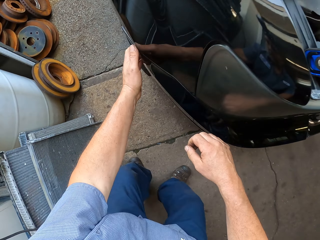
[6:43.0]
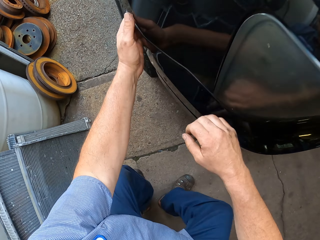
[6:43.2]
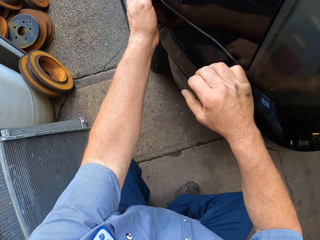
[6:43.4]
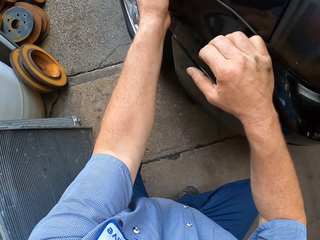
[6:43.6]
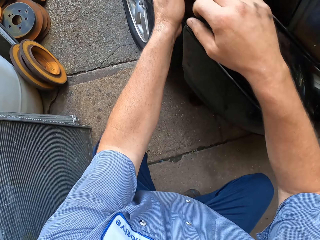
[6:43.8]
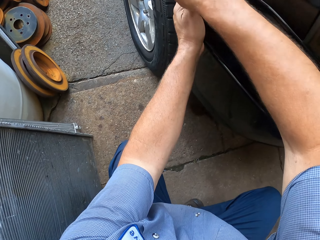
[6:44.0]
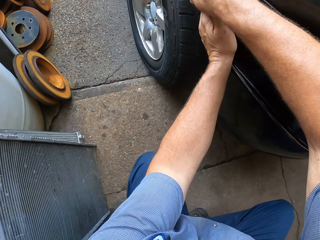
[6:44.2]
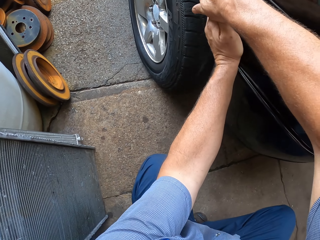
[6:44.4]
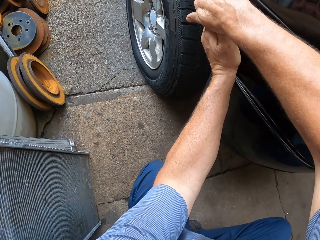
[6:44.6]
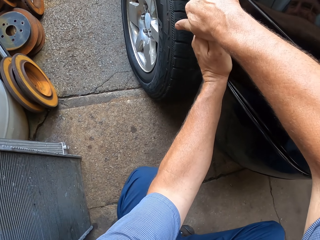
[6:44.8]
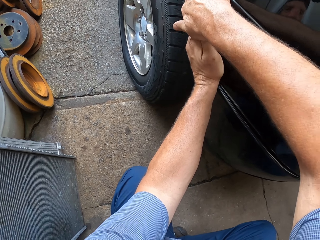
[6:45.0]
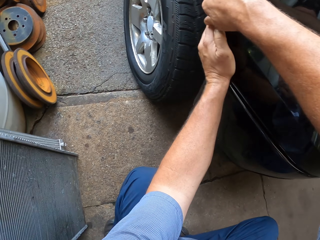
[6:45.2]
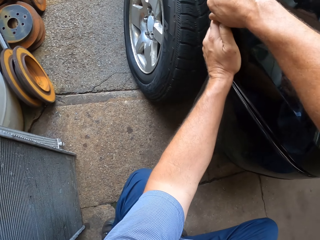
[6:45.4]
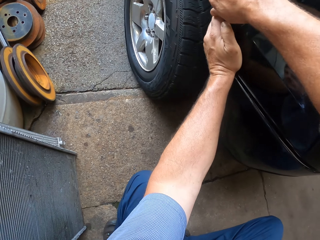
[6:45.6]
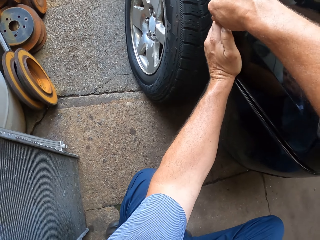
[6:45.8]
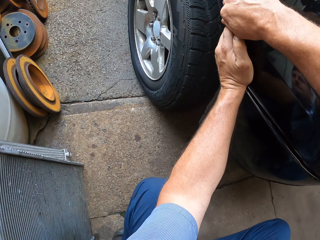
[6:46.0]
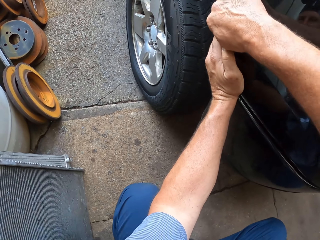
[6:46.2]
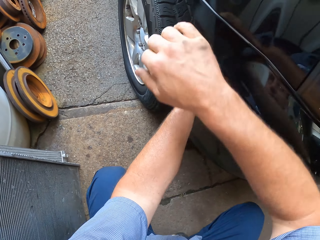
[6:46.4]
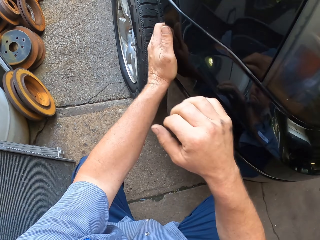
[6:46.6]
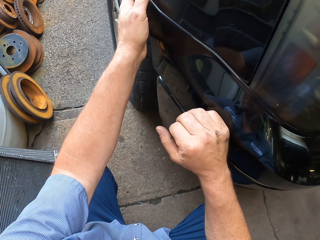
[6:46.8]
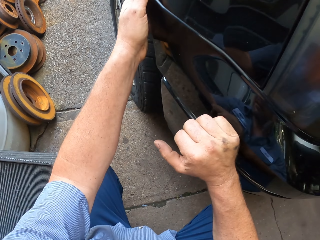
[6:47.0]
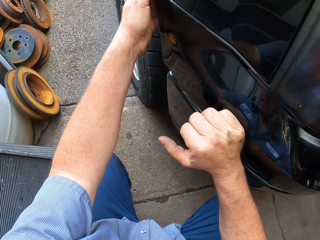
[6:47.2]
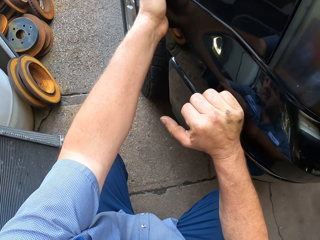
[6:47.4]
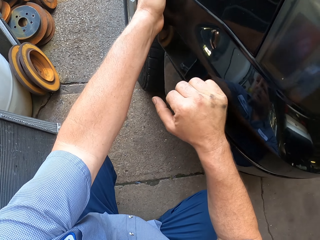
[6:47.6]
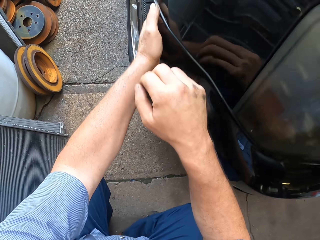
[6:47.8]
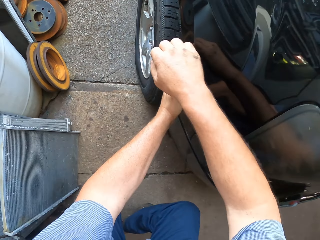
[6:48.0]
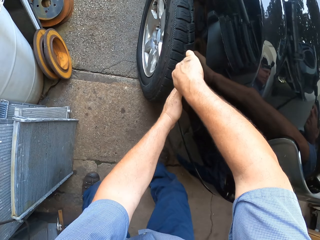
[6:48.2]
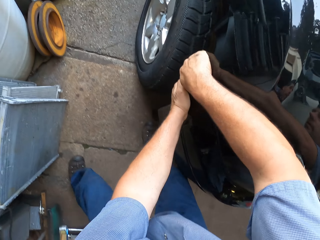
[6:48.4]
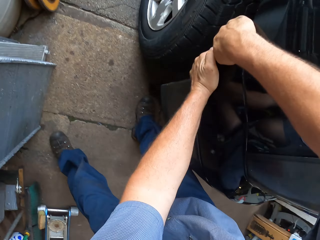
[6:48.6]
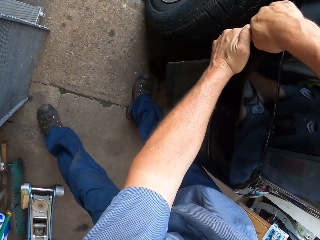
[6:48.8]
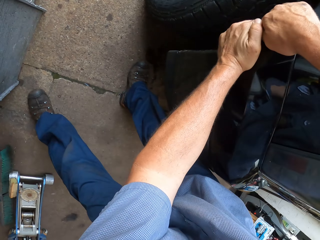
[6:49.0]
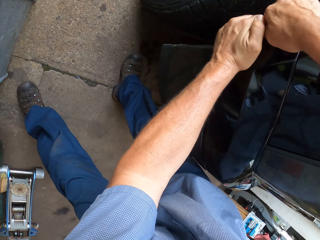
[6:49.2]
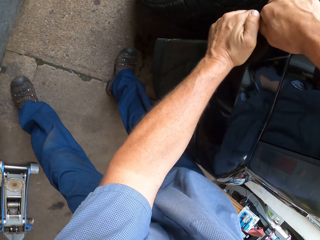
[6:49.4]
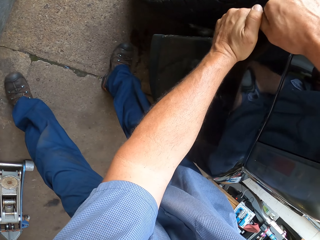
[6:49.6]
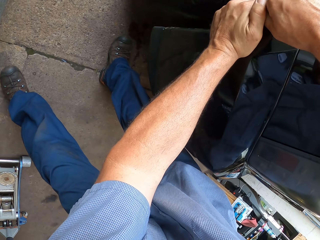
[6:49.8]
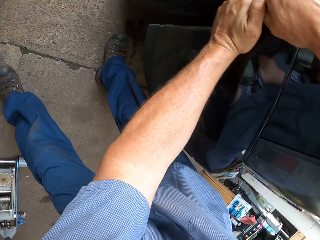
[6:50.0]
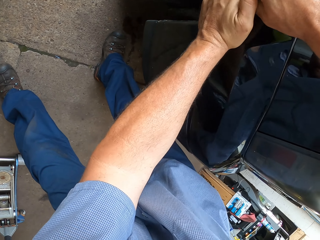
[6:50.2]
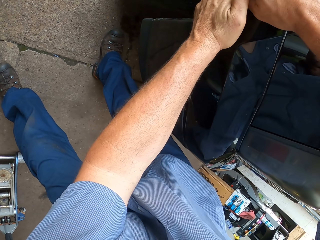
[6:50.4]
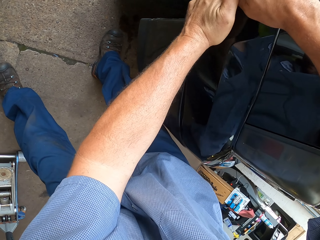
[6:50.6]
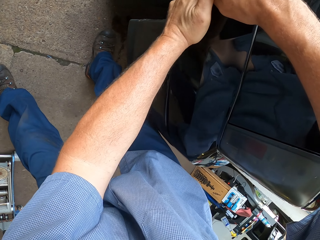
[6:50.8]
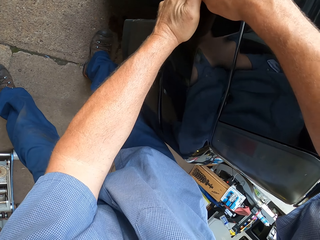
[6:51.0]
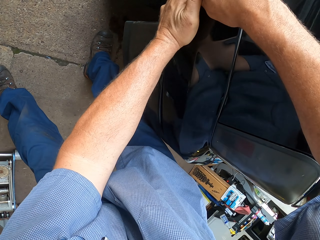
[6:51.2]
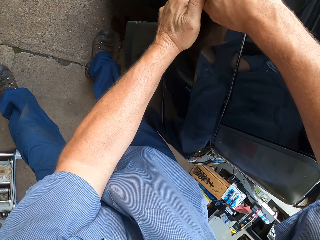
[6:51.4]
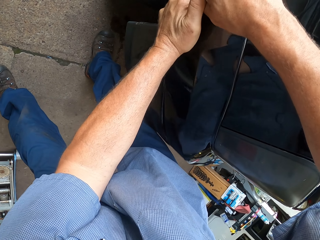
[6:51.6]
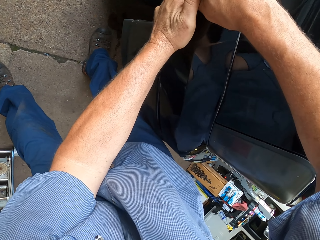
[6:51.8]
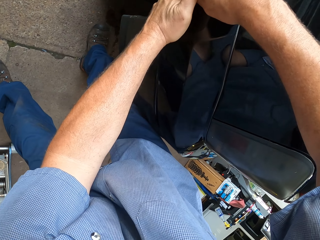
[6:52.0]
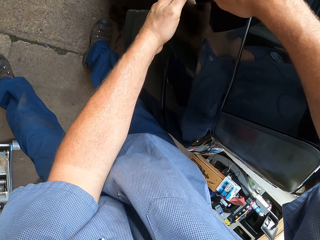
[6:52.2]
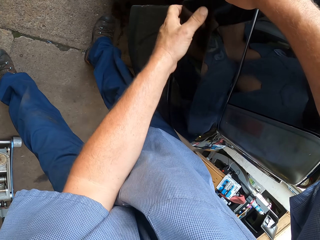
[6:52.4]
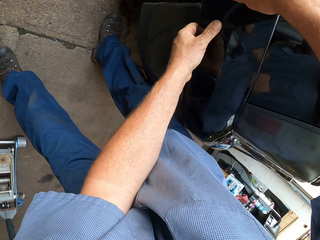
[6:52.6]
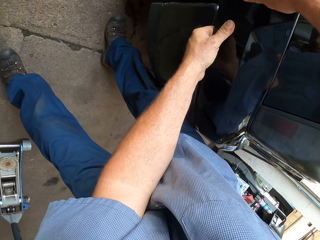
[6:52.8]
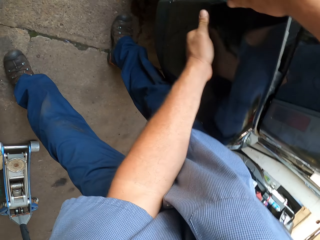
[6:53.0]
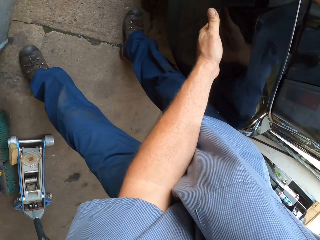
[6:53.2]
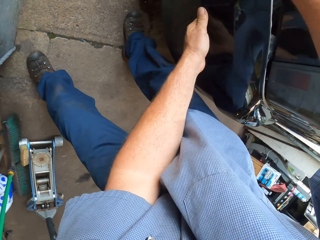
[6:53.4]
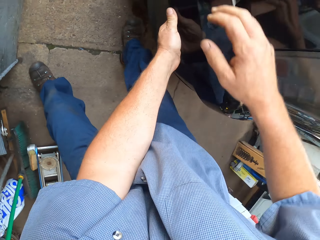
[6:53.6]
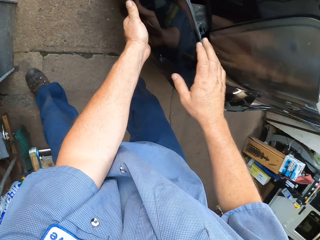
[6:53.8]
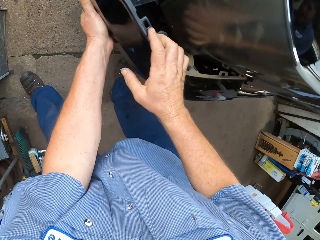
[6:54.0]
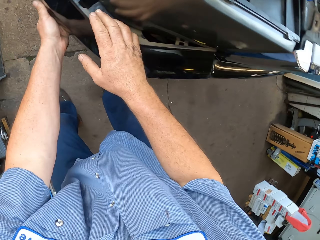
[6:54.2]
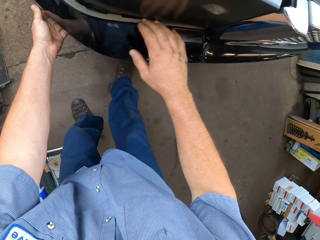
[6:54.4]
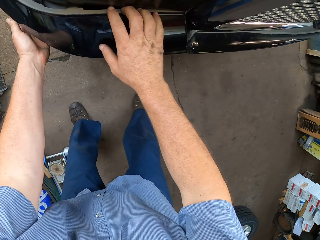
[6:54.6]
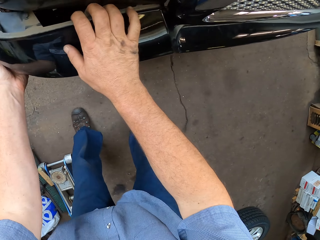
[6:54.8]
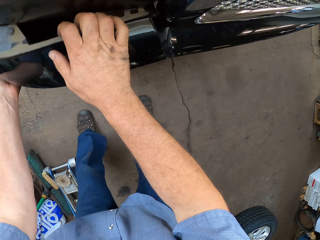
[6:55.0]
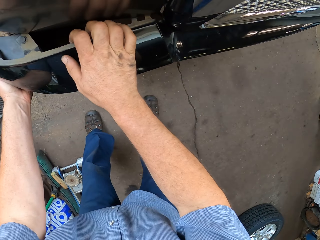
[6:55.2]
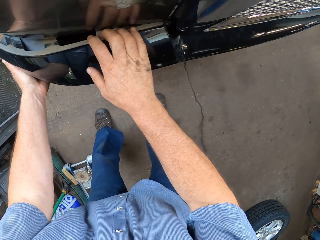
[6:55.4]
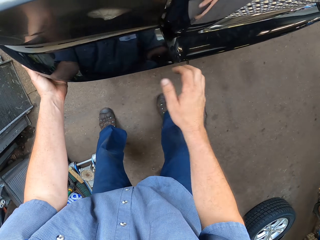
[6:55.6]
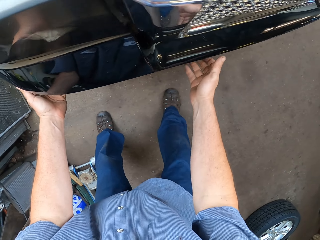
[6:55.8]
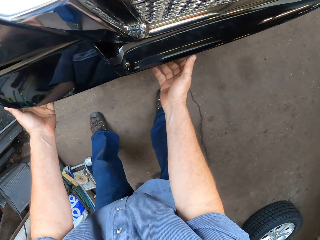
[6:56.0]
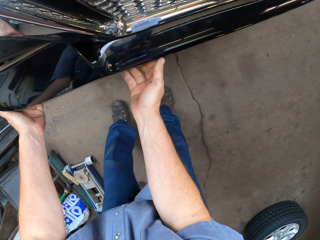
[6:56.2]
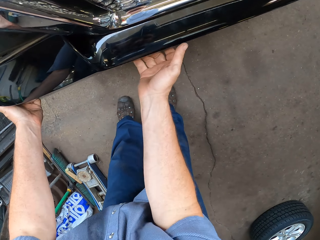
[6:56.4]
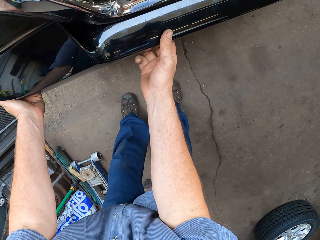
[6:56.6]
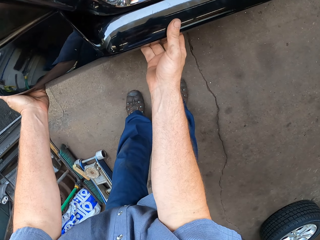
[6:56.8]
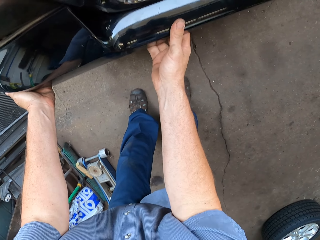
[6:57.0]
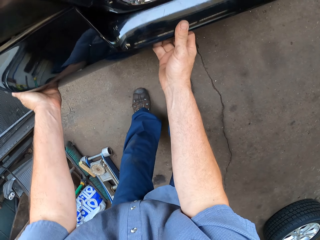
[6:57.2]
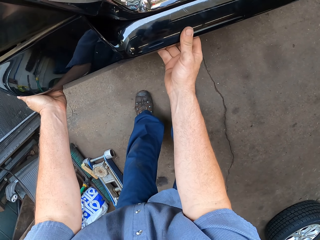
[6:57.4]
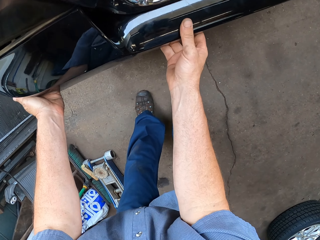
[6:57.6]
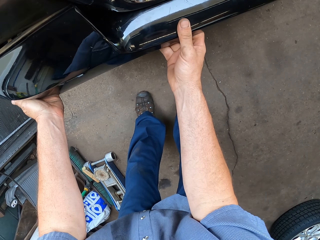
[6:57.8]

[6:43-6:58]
The camera wearer holds his shirt. He pulls a bumper with both hands. He squats down. He pulls out the bumper.

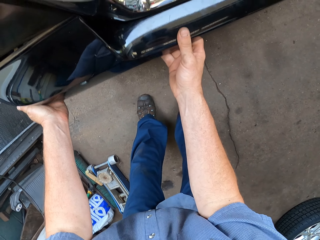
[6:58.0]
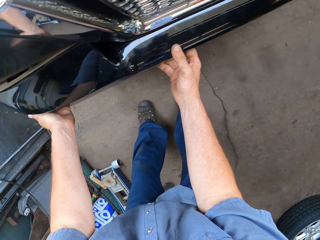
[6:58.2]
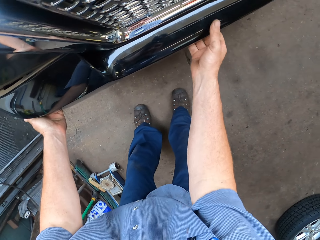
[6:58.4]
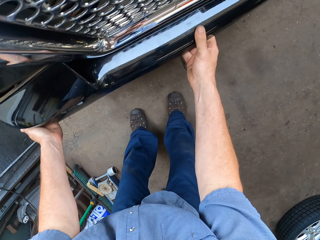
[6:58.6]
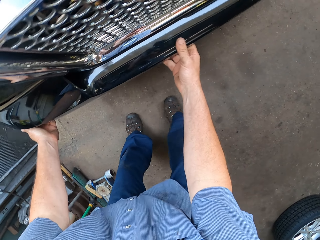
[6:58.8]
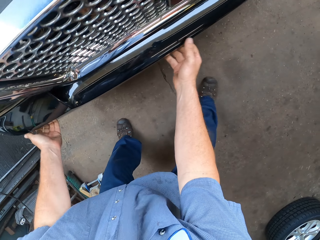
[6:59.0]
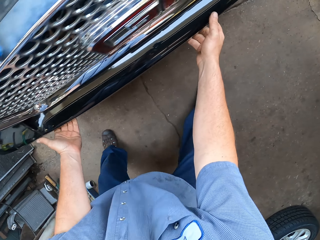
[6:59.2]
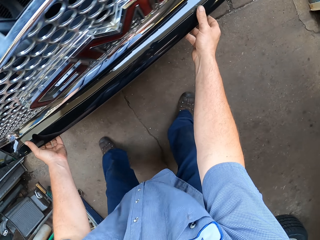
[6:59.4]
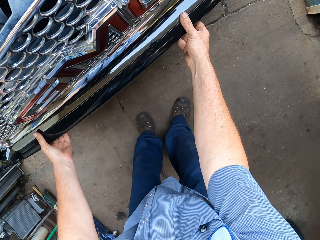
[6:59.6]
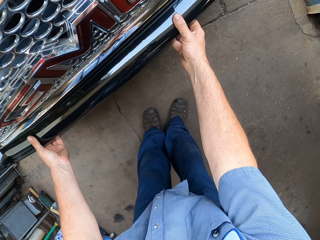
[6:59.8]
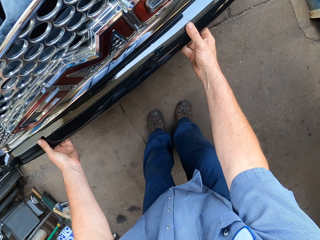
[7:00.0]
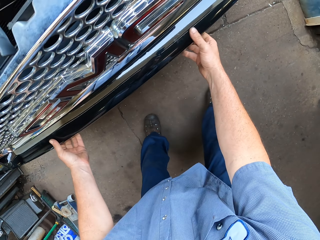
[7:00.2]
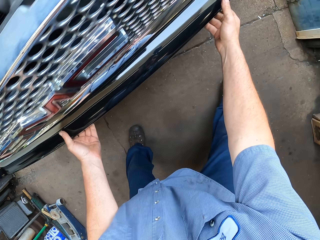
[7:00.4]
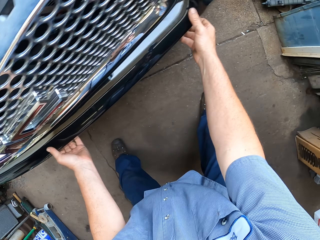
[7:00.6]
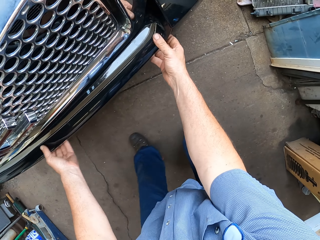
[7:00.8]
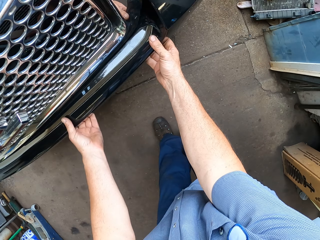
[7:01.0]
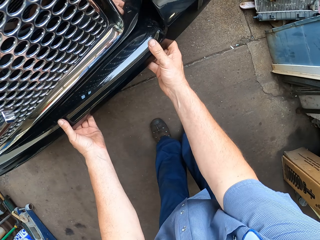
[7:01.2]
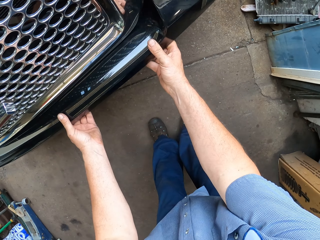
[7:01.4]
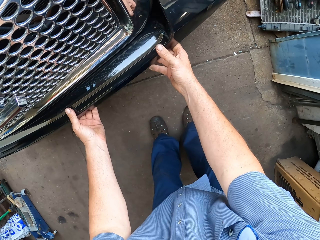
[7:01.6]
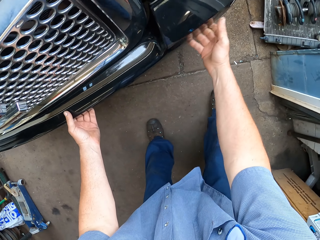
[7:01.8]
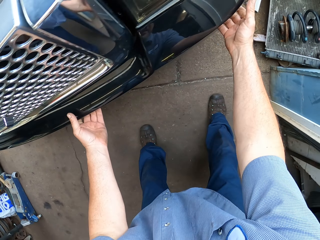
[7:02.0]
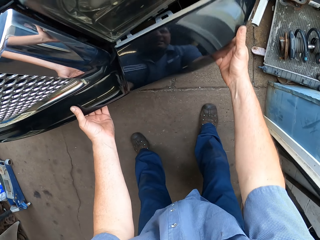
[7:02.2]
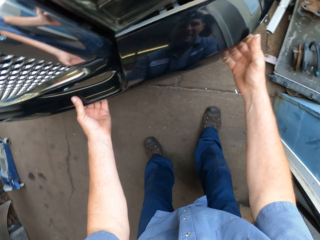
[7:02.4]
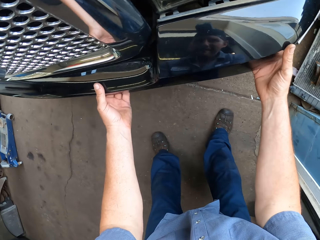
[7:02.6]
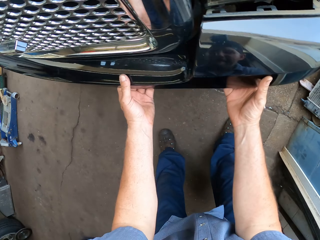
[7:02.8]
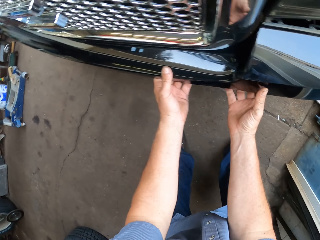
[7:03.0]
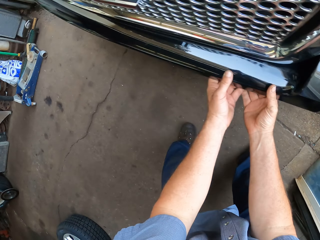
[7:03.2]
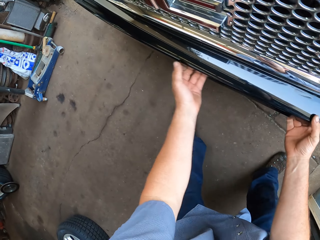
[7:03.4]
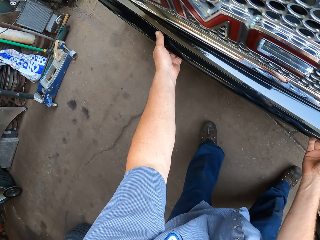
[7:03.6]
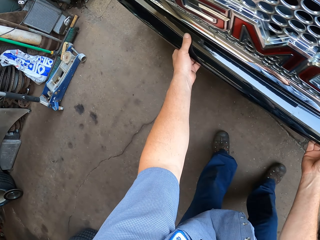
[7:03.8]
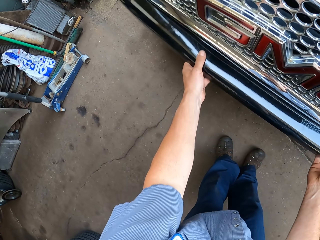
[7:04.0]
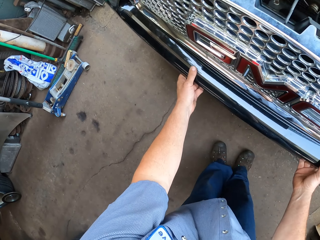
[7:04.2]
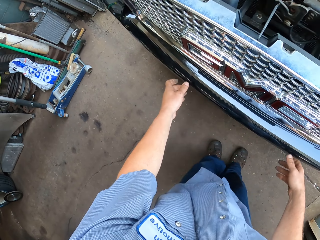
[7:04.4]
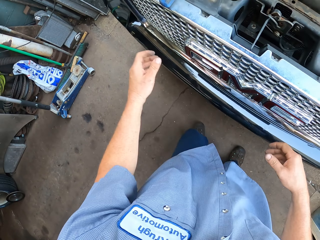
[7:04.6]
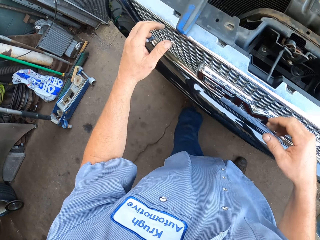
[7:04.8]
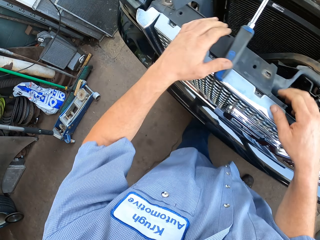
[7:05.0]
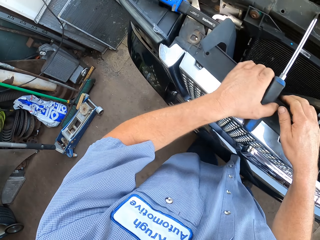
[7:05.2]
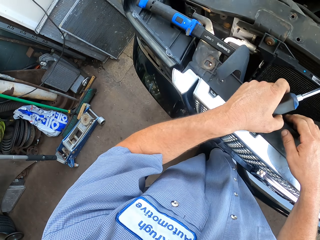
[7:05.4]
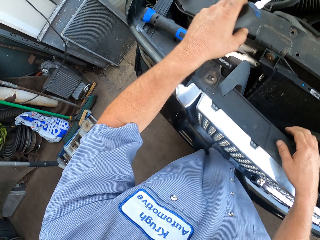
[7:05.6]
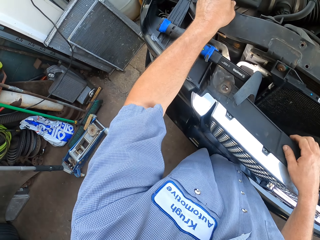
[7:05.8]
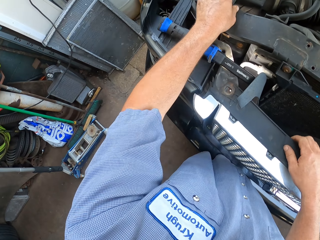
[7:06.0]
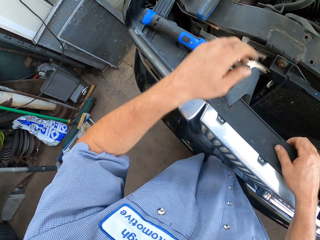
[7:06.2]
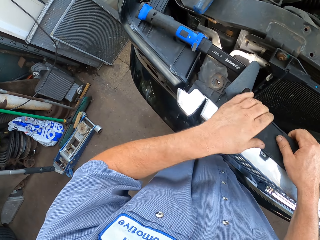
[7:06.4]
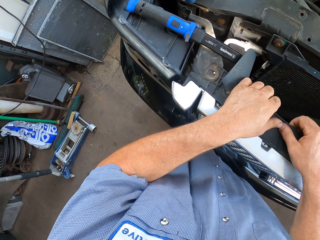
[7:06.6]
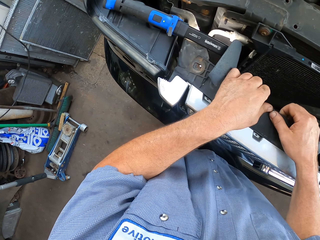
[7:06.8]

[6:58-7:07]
The camera wearer walks forward and pulls the metal. They put aside a screwdriver. They stand up.
